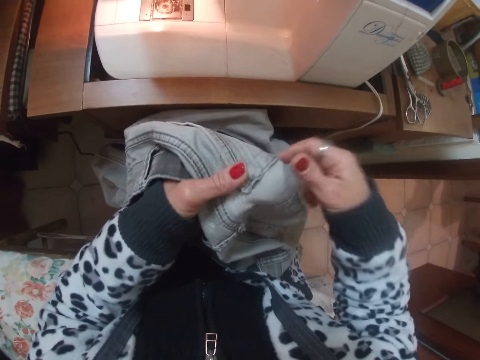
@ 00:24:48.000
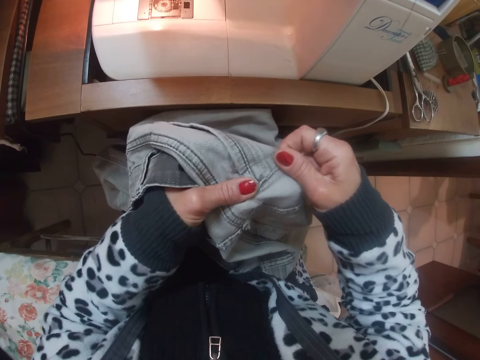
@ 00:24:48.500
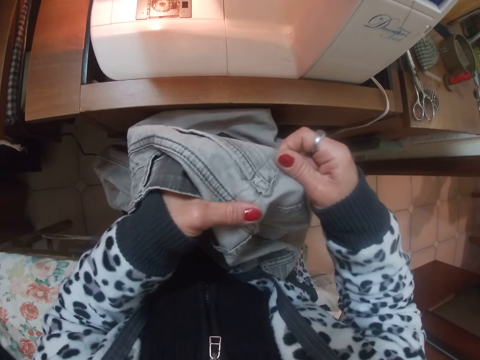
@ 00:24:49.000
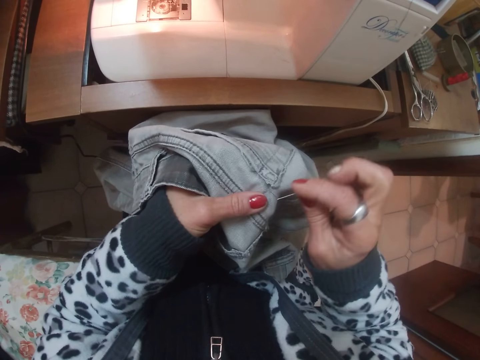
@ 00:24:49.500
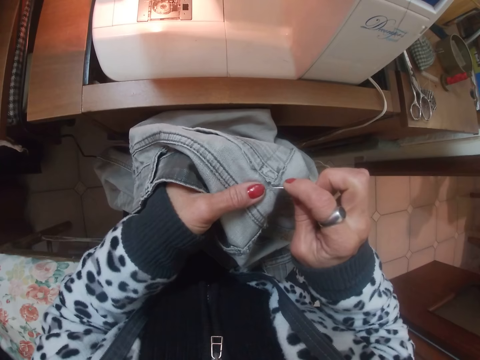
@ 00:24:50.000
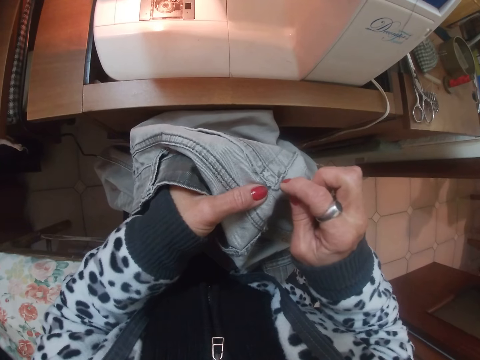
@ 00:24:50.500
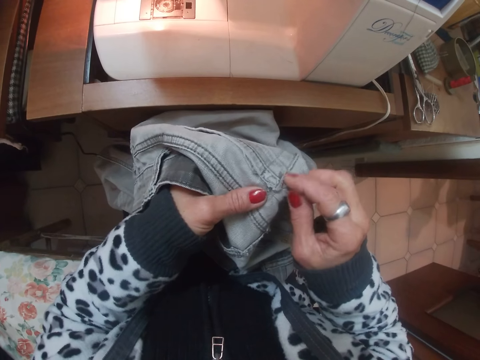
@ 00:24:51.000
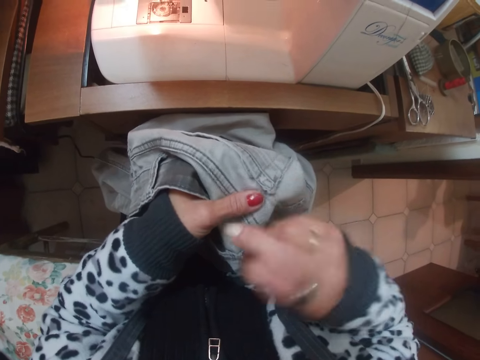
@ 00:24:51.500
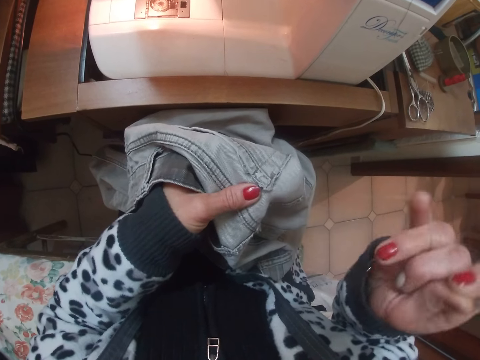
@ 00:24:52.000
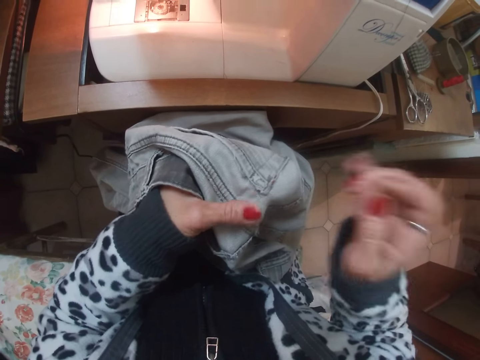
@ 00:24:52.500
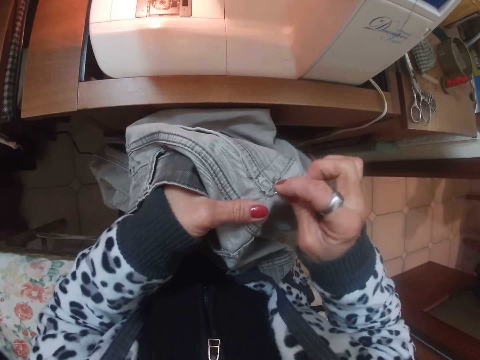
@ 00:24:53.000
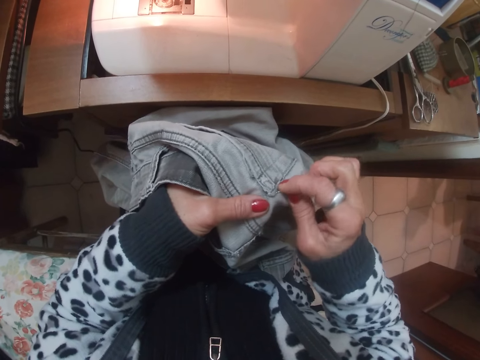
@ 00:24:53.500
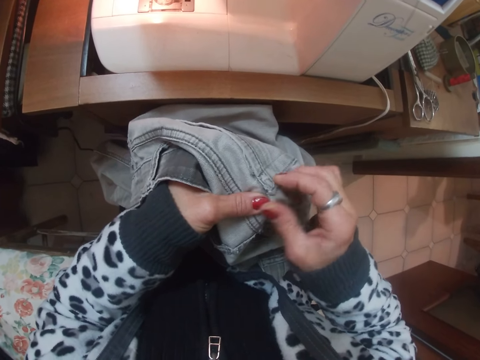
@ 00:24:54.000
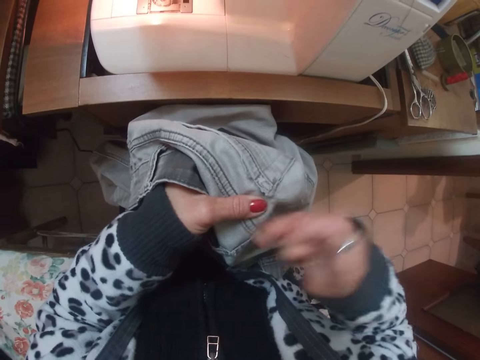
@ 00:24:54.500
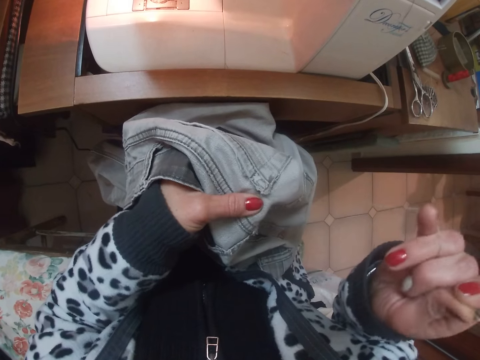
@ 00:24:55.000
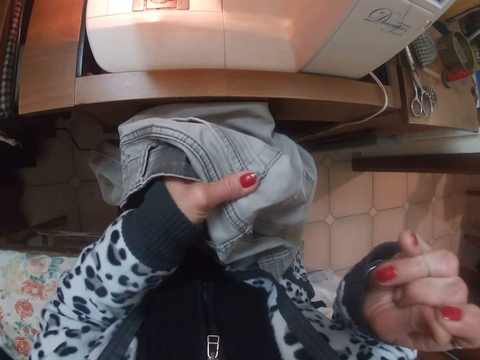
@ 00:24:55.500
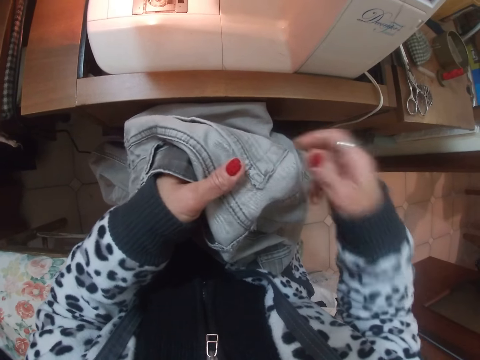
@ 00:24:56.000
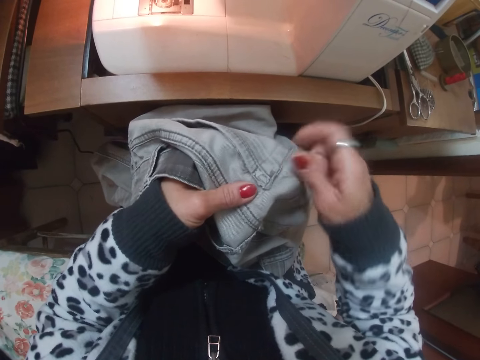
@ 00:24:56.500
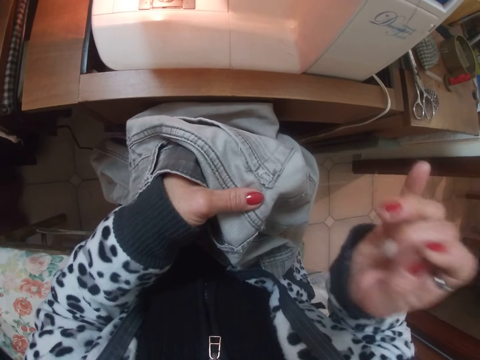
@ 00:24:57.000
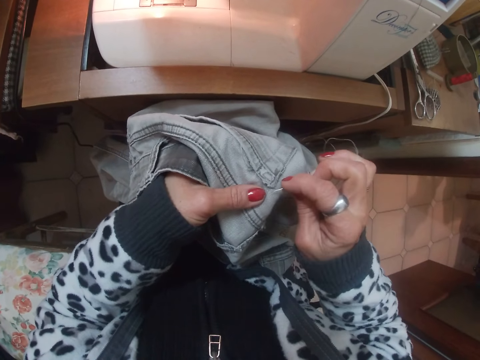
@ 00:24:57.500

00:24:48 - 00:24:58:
The camera wearer adjusts the cloth or pair of pants with both hands briefly. She sews the cloth on her thighs with the sewing needle together with thread in her right hand. She pulls the sewing needle. She sews the pair of pants with the sewing needle. She pulls the sewing needle. She adjusts the cloth with her right hand briefly.

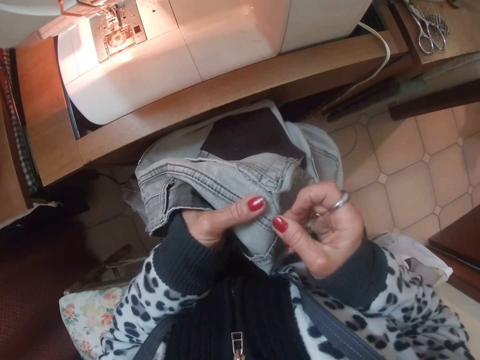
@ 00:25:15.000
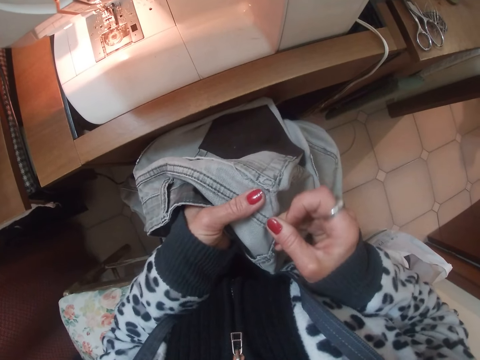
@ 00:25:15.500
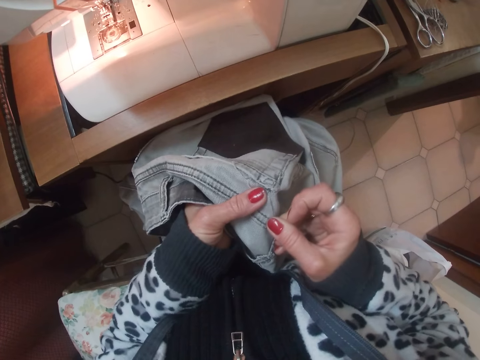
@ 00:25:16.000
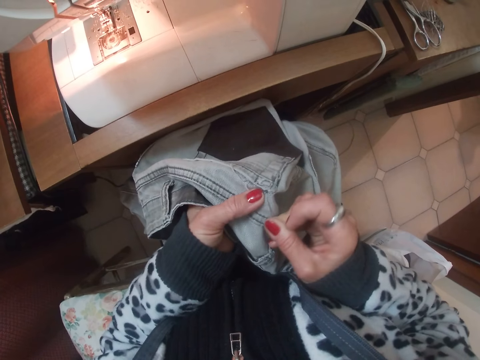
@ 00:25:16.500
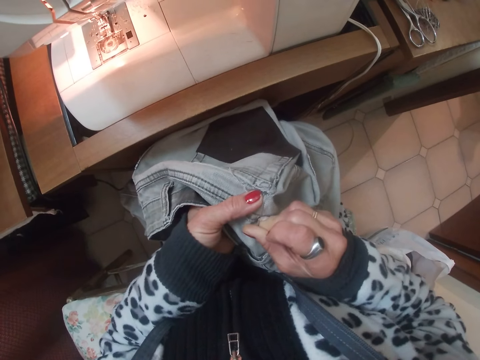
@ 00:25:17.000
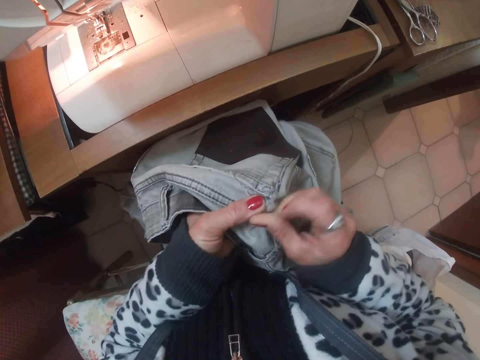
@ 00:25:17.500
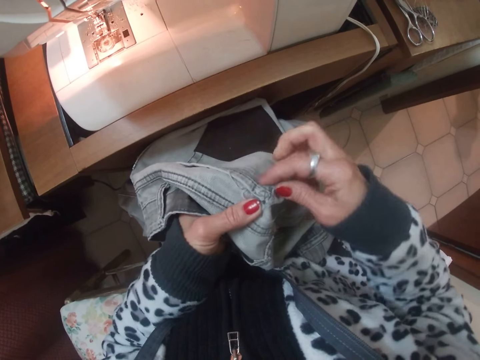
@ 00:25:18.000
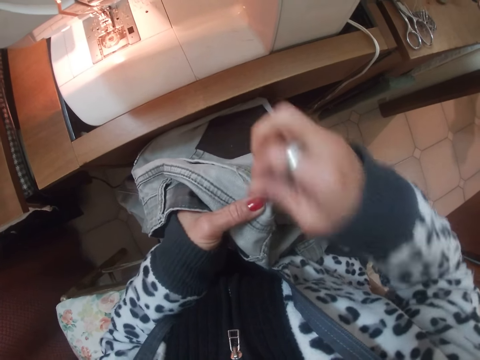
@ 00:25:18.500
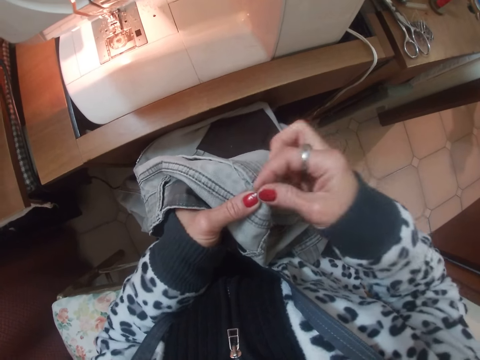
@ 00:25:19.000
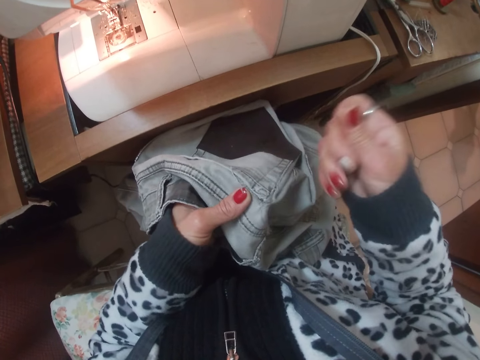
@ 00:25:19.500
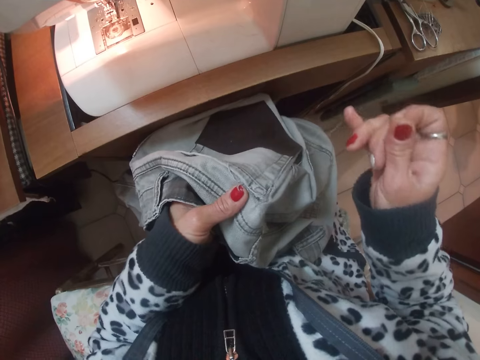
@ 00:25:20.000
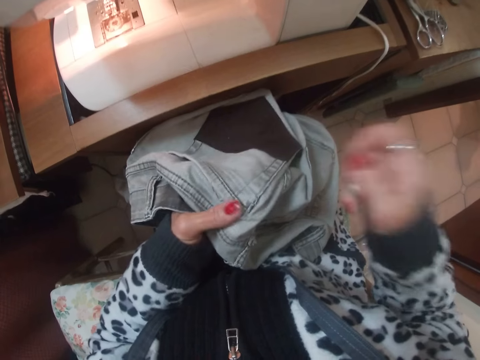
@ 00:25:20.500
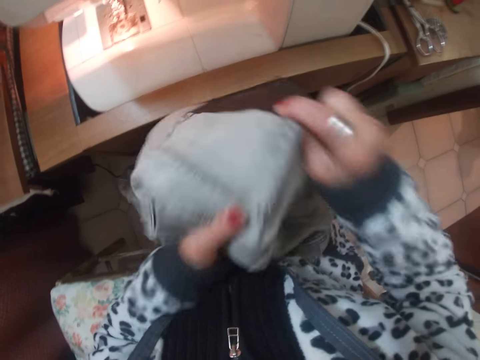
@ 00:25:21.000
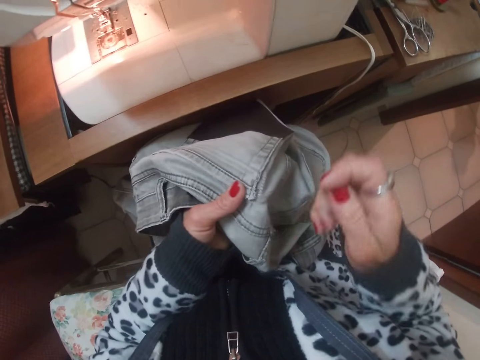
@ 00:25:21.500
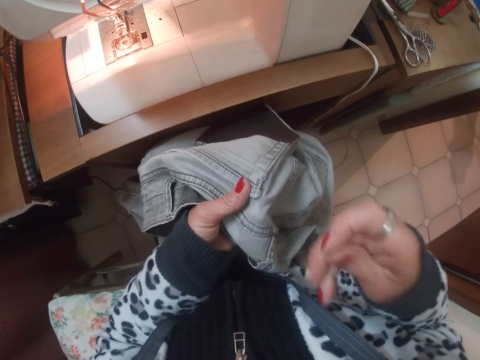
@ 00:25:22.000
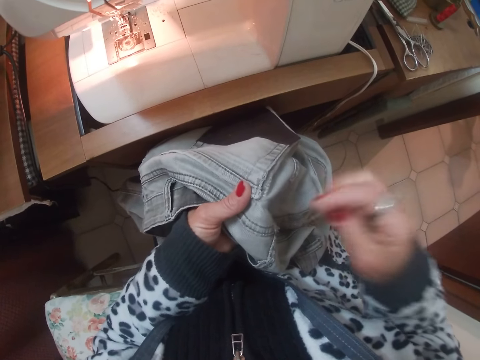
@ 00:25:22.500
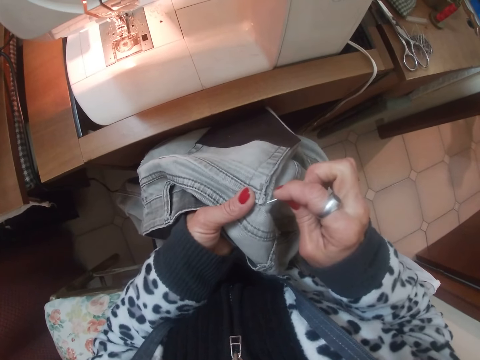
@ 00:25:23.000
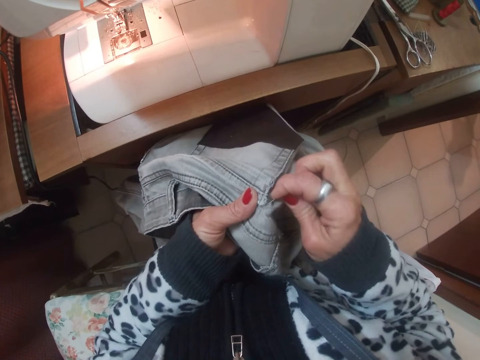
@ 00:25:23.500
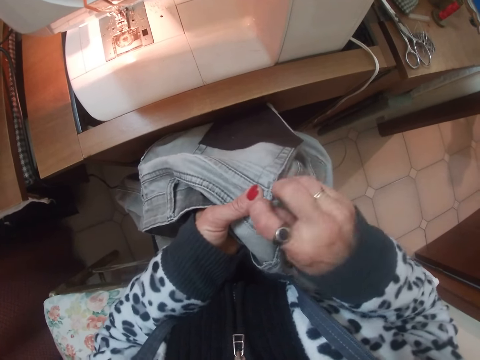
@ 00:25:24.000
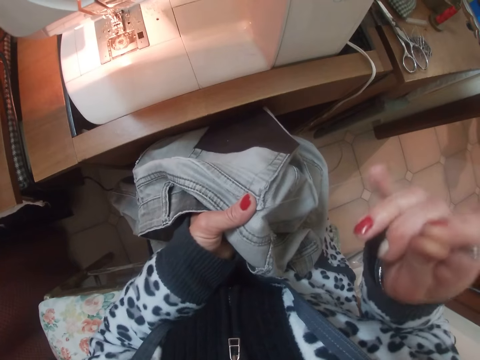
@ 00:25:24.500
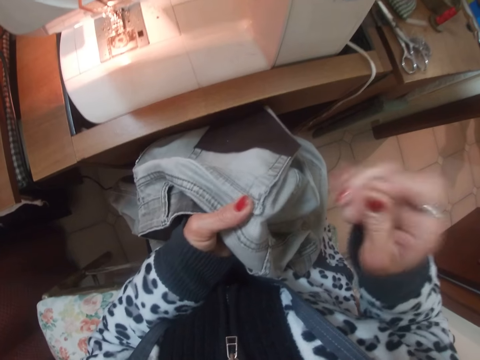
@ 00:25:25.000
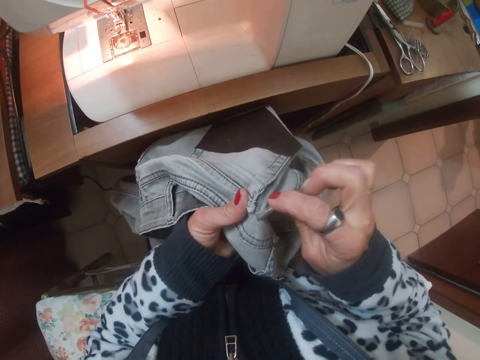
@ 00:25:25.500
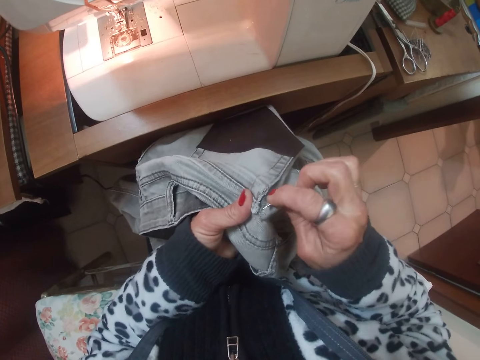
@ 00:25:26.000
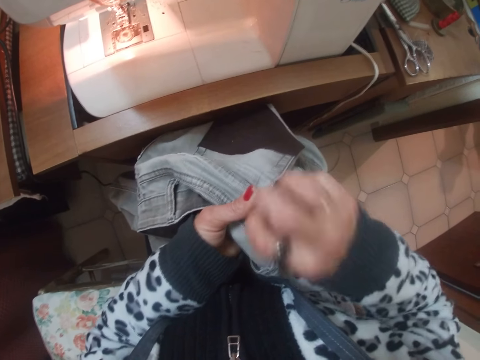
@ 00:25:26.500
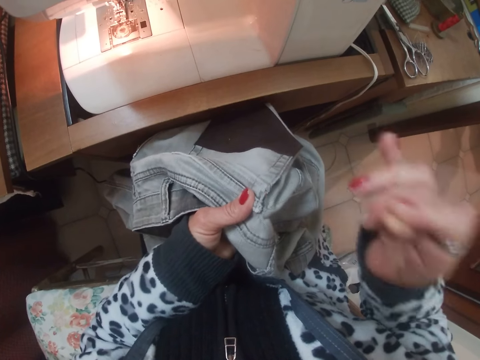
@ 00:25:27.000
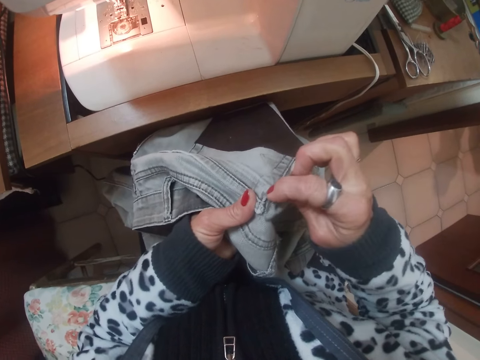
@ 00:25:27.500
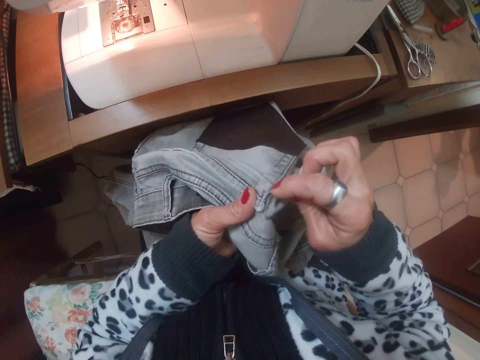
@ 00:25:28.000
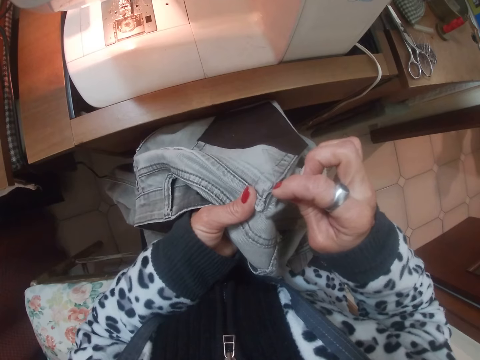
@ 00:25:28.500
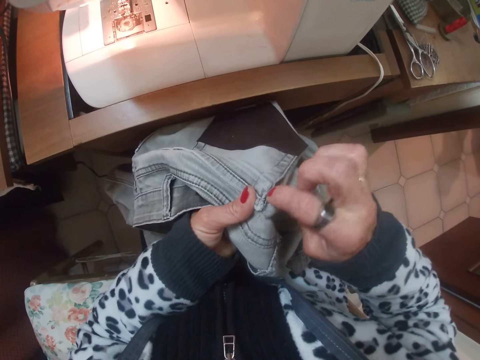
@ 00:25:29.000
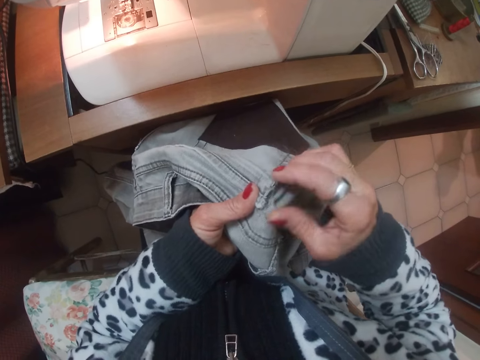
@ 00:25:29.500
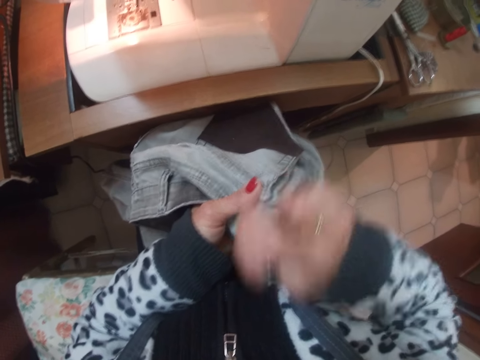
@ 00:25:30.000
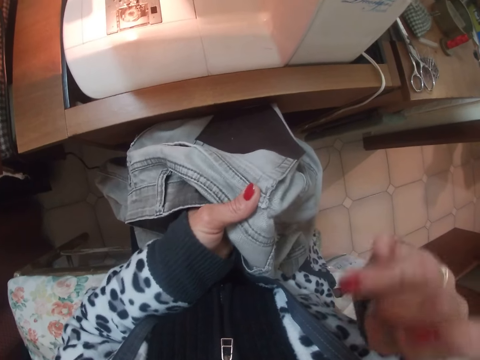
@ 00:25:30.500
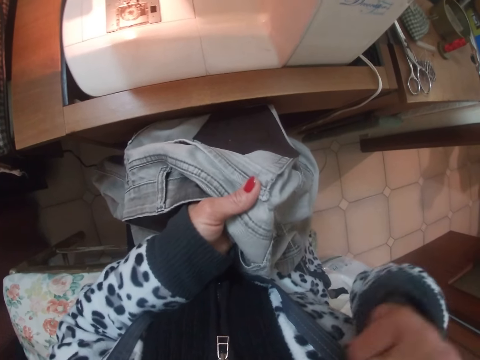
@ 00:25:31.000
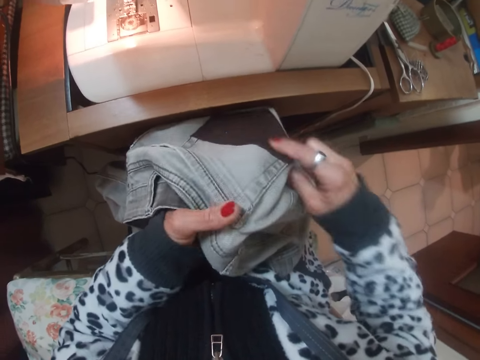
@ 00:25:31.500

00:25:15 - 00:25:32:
The camera wearer sews the cloth or pair of pants on her thighs with the needle together with thread in her right hand. She pulls the sewing needle. She moves the cloth with both hands briefly. She sews the cloth on her thighs with the sewing needle together with thread in her right hand. She pulls the sewing needle. She sews the pair of pants with the sewing needle. She pulls the sewing needle. She sews the pair of pants with the sewing needle. She pulls the sewing needle. She raises the pair of pants up.
